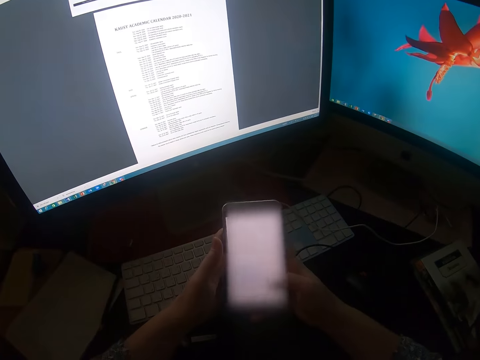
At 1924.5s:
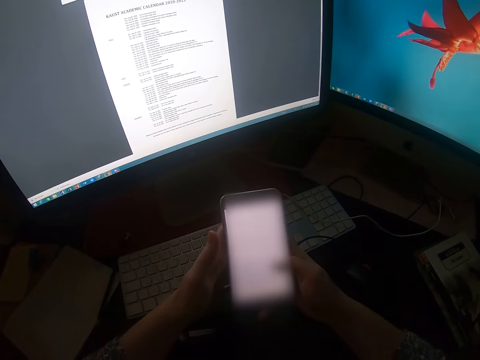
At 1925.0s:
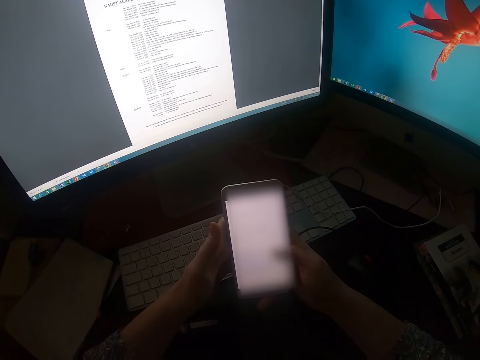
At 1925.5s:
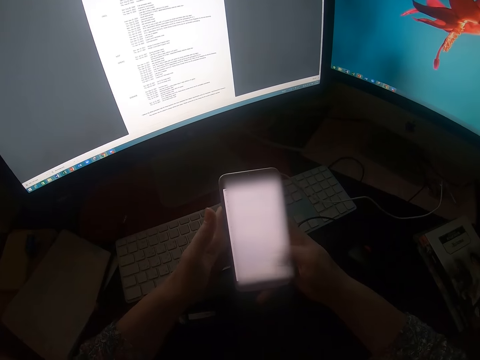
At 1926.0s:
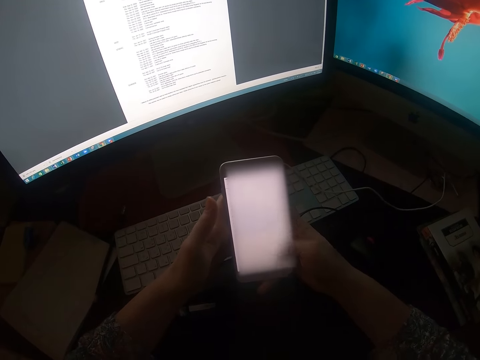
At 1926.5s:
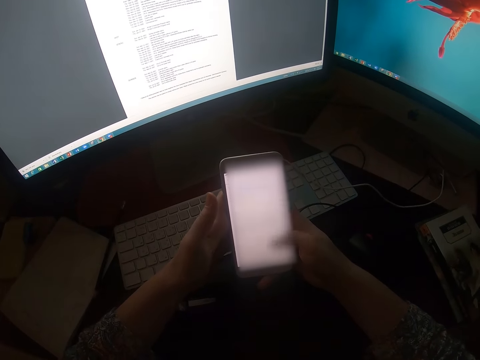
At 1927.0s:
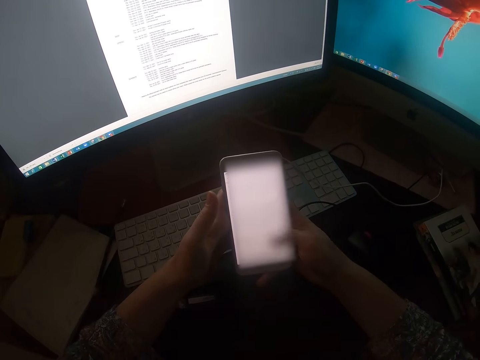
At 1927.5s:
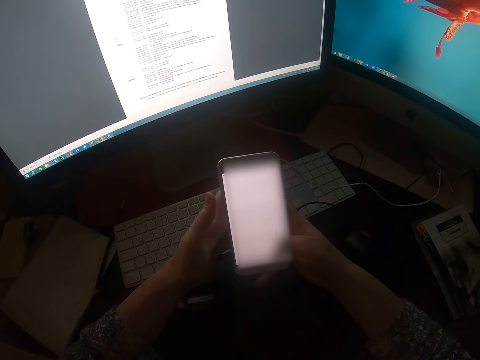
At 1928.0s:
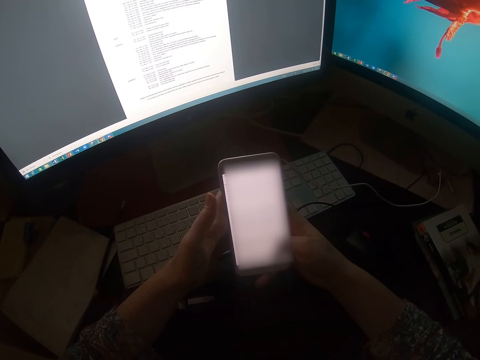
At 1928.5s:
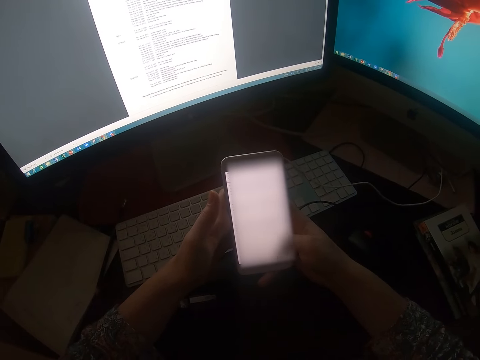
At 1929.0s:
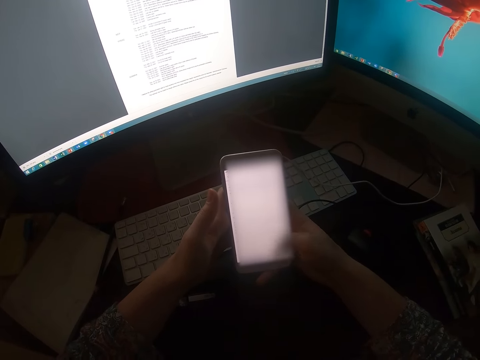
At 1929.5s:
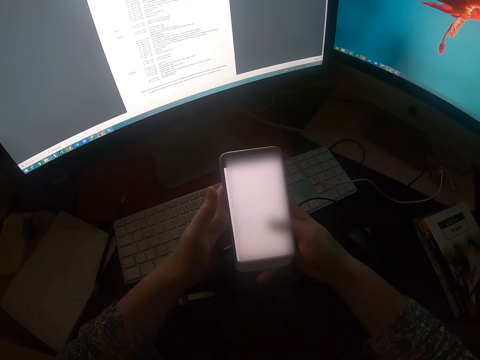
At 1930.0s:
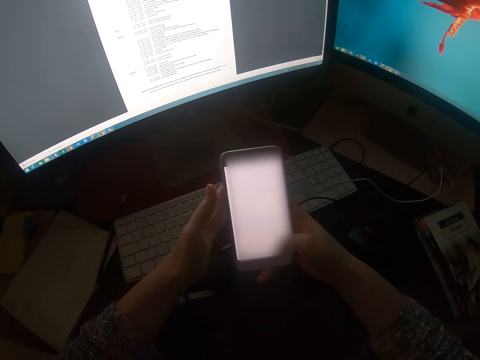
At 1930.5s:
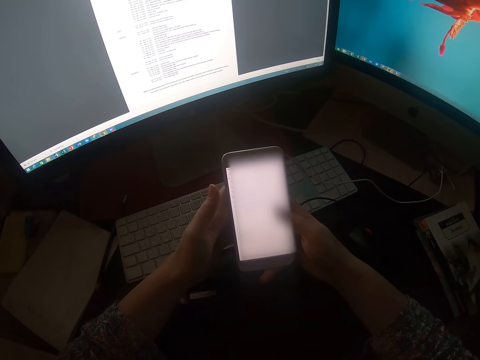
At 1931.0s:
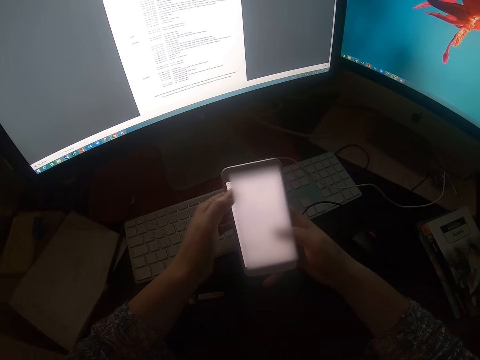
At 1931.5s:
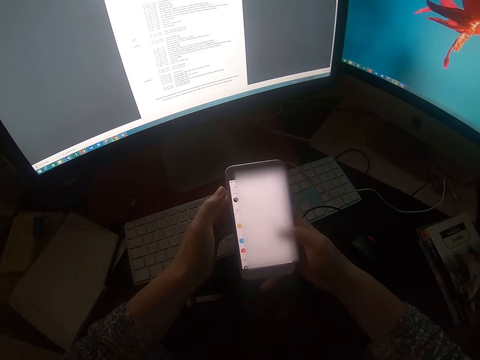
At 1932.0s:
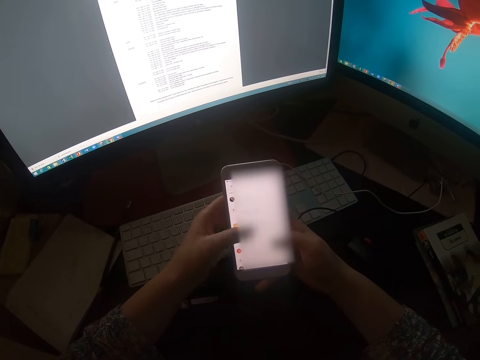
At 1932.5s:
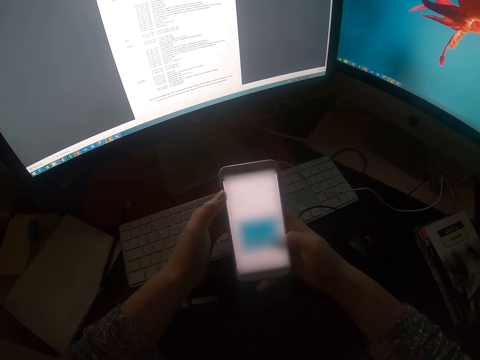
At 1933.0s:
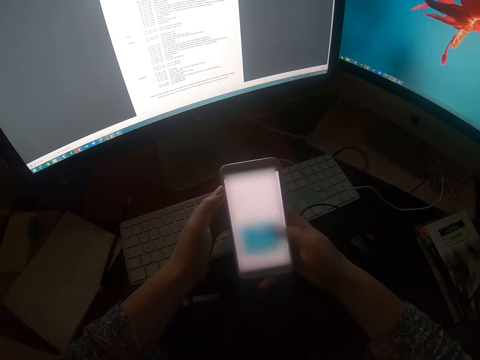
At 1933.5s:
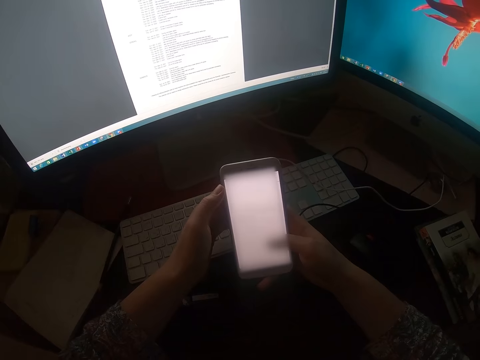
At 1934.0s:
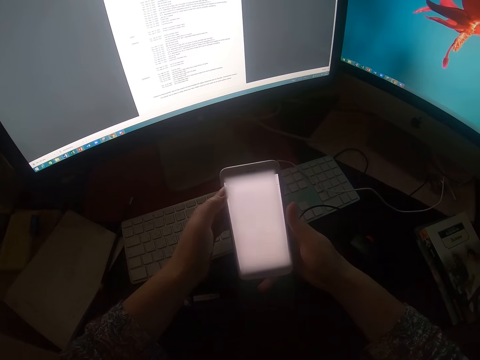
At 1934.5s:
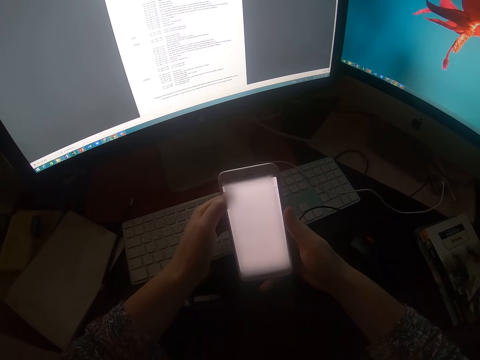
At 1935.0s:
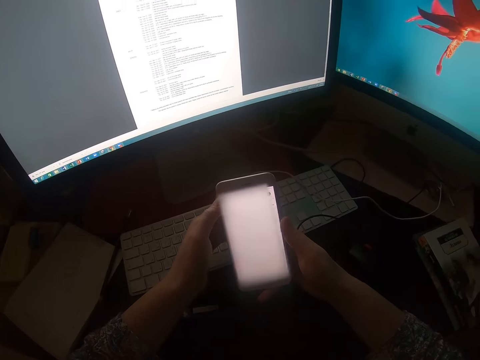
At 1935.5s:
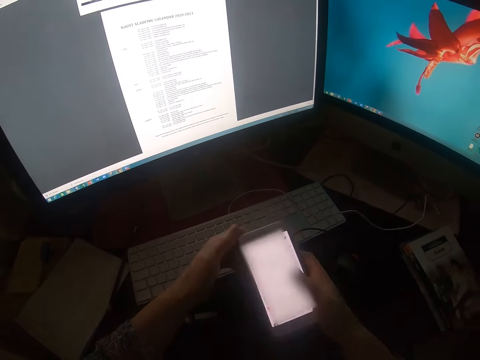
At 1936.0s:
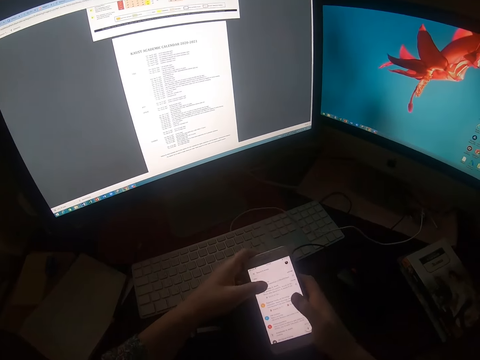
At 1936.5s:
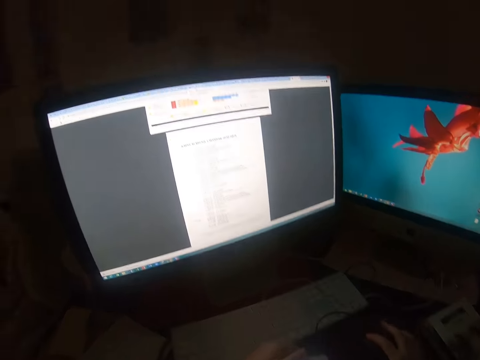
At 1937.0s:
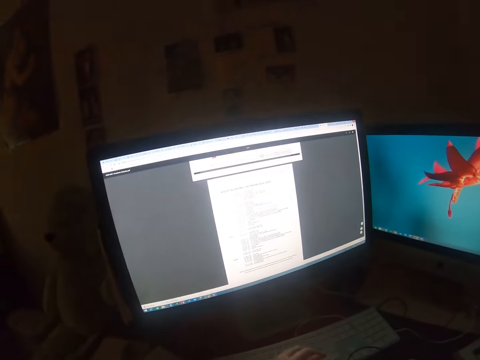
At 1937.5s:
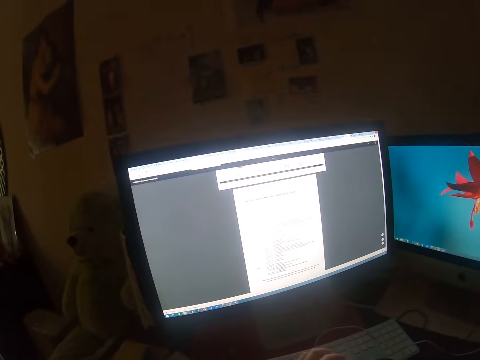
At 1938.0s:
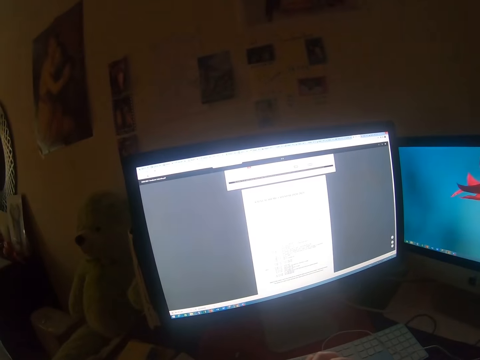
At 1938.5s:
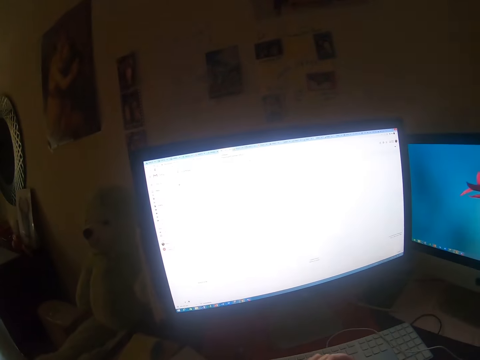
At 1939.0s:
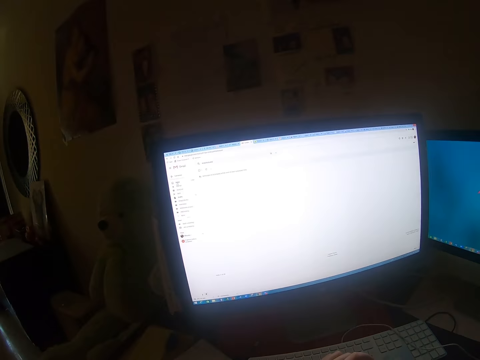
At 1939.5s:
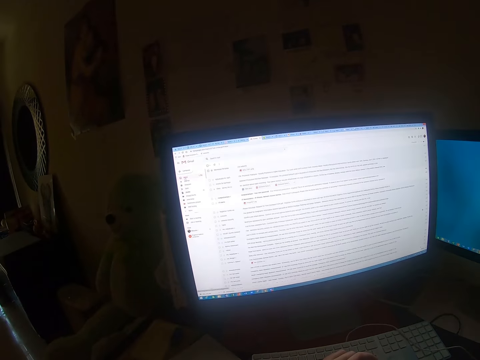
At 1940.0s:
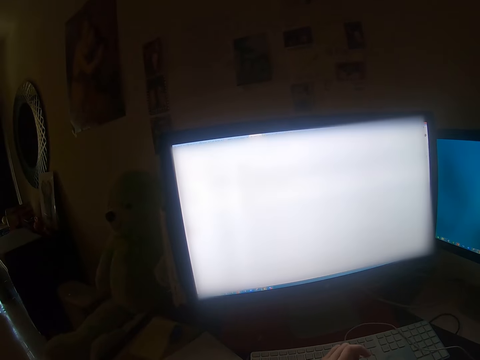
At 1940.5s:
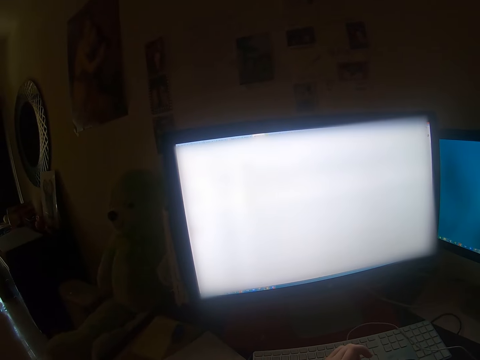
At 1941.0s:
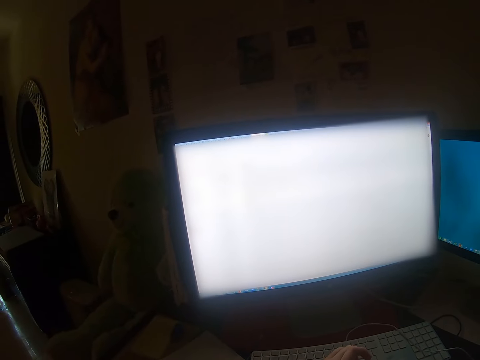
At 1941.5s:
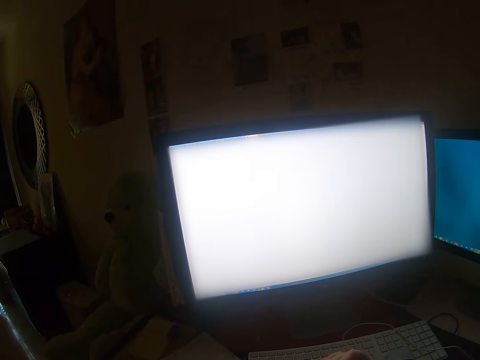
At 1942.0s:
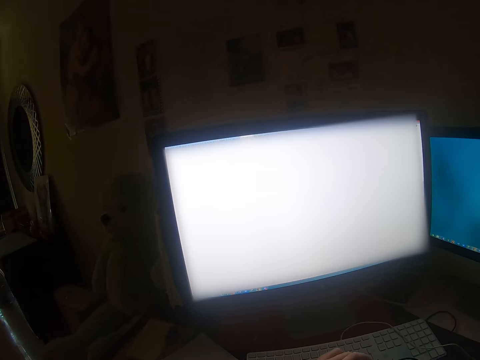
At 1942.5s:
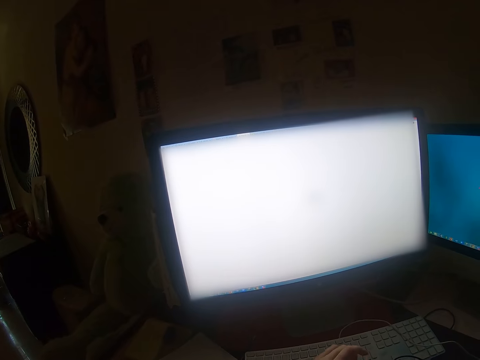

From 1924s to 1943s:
The camera wearer operates his phone with his hands. He scrolls down the phone. He touches the phone. He drops the phone on the table. He operates the desktop on the table with a mouse. He clicks the mouse.

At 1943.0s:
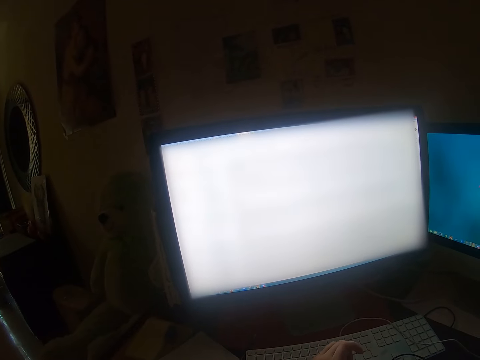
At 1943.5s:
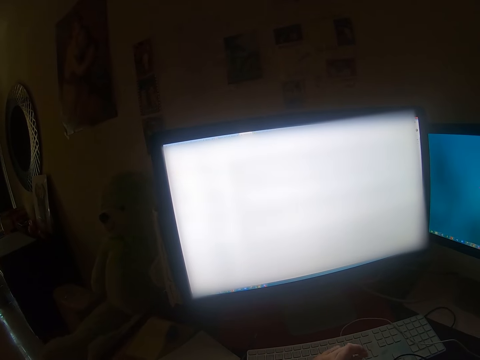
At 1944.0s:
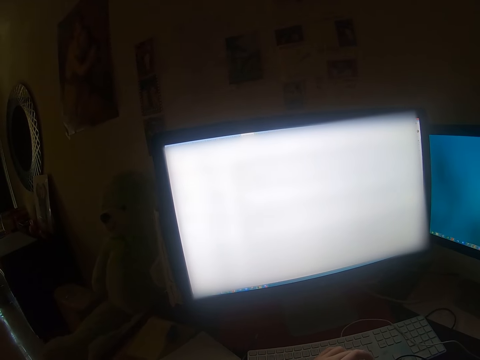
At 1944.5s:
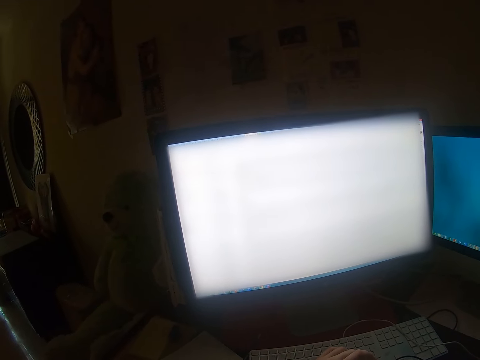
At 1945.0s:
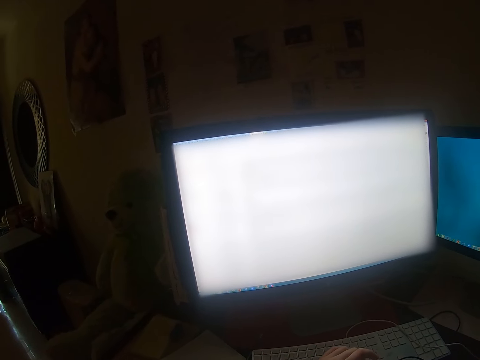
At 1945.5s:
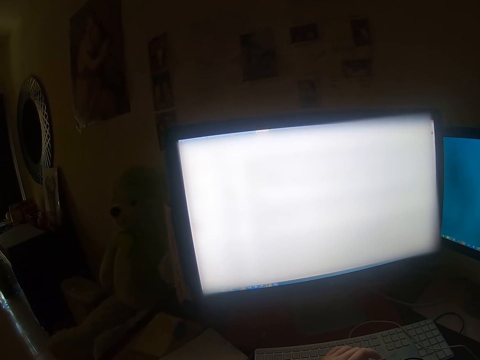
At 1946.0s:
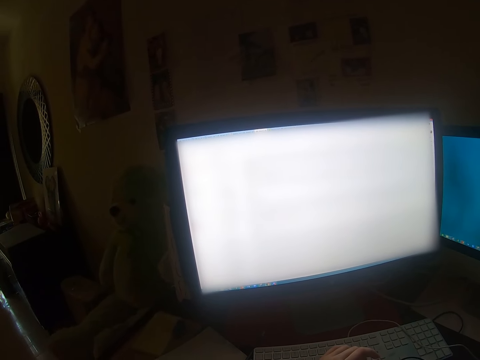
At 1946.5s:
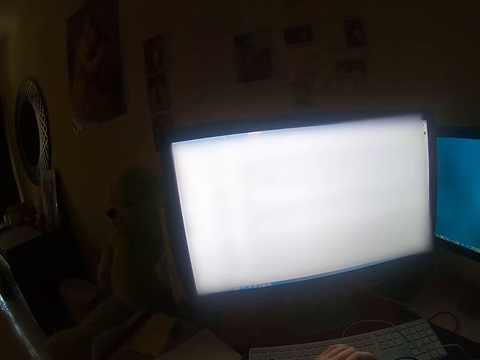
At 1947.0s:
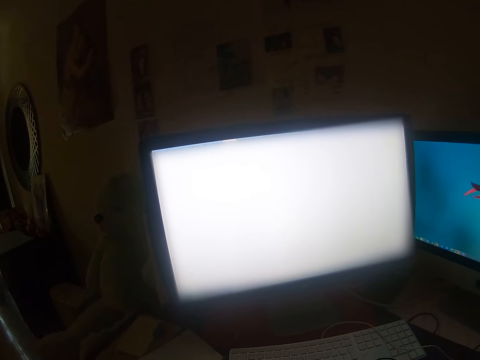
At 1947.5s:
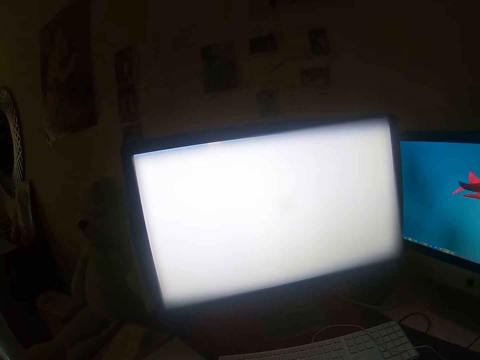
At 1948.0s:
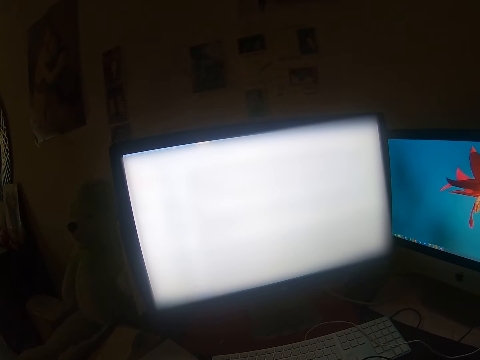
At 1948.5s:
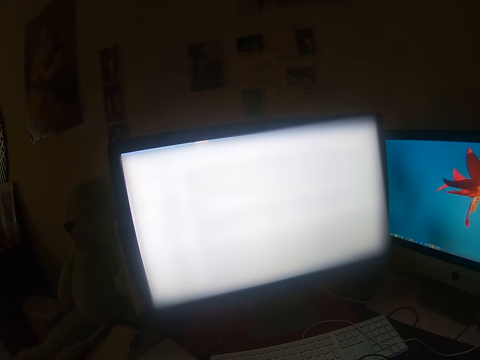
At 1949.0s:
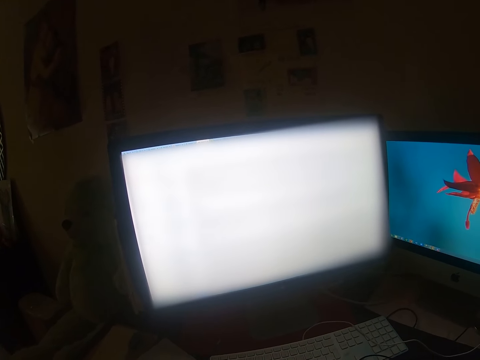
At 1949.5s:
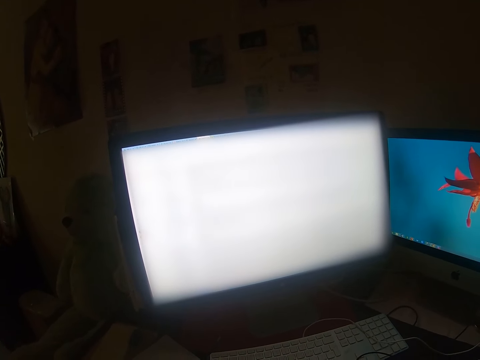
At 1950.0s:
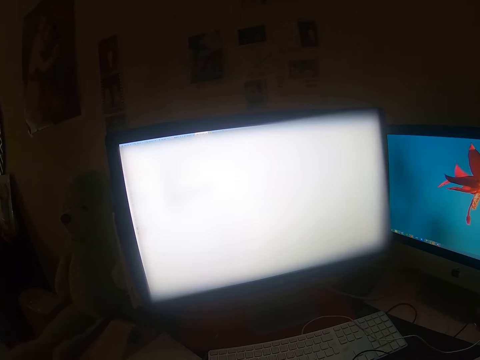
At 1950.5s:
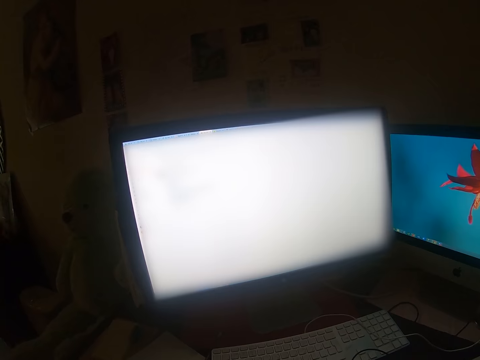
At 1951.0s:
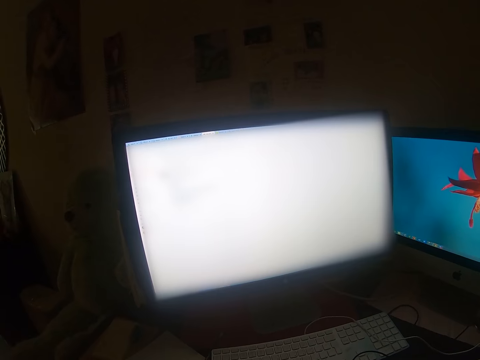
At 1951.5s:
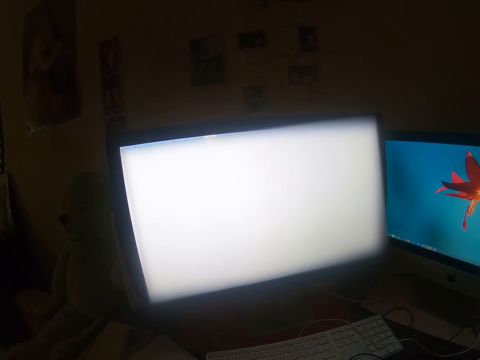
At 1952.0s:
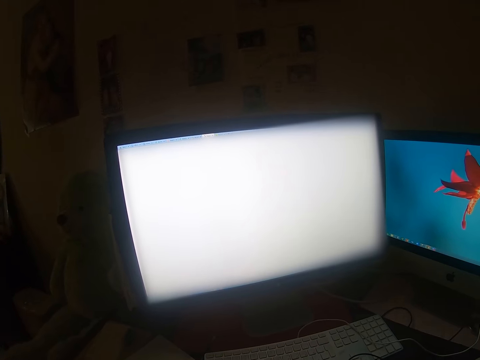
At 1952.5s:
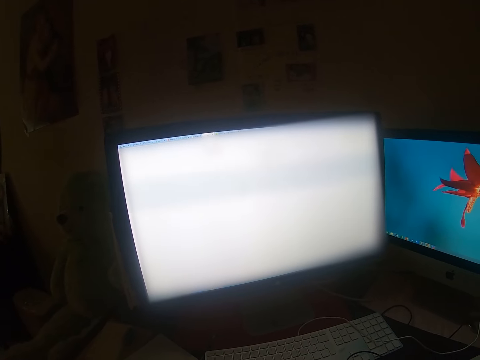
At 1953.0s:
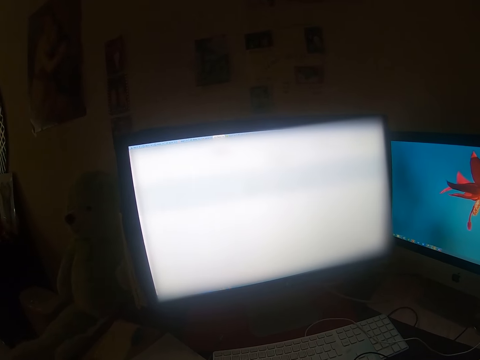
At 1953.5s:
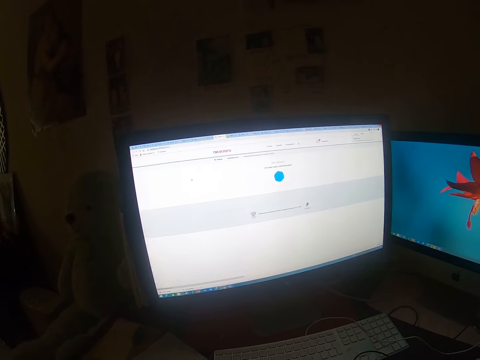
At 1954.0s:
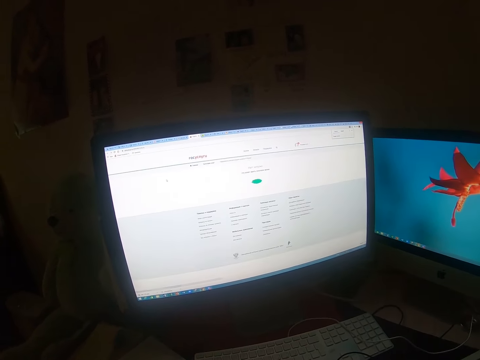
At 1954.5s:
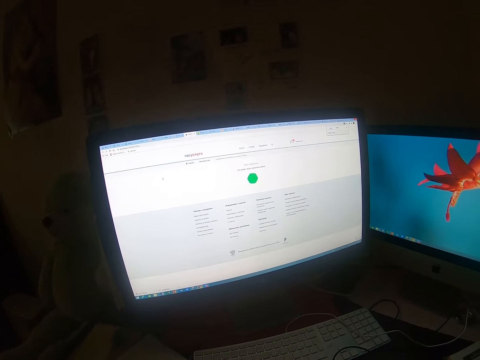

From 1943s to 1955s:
The camera wearer clicks the mouse. They click the mouse again.